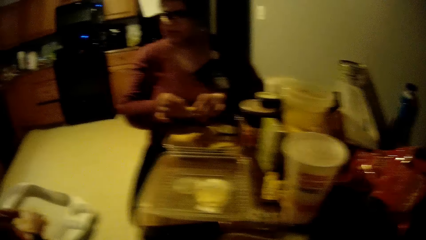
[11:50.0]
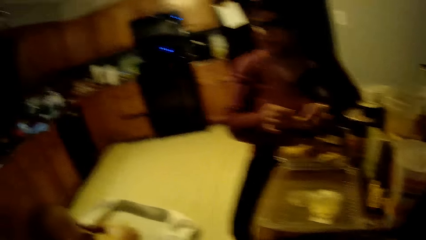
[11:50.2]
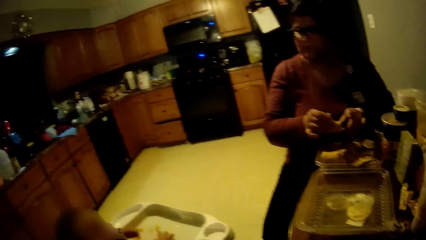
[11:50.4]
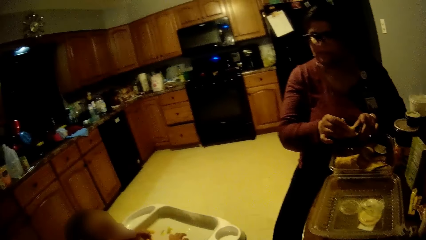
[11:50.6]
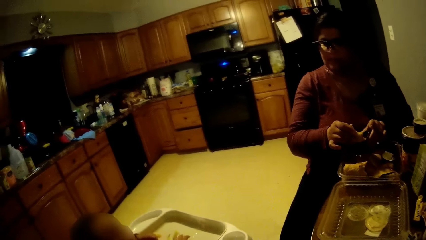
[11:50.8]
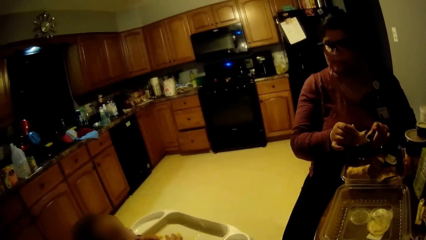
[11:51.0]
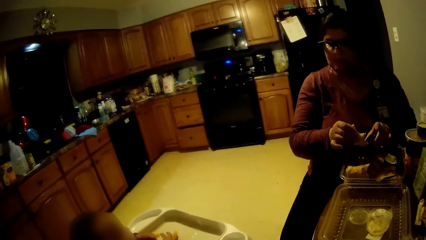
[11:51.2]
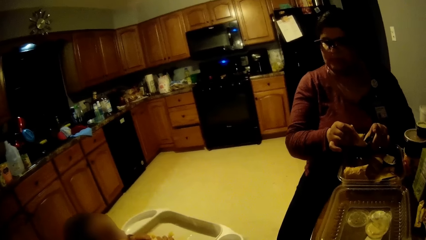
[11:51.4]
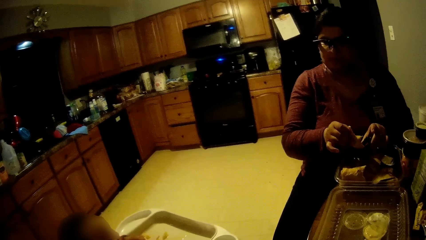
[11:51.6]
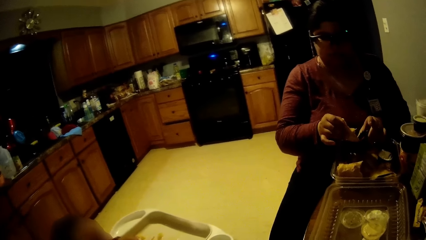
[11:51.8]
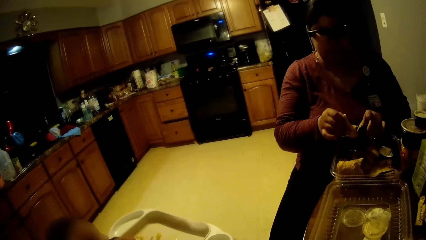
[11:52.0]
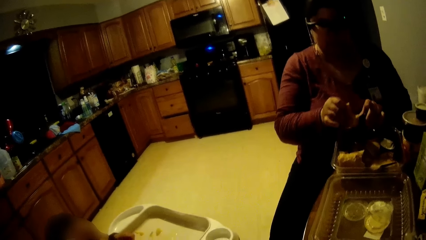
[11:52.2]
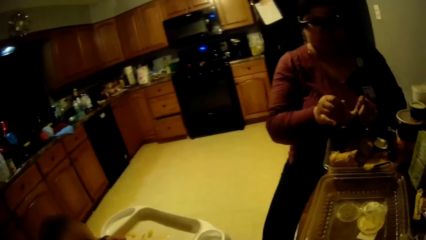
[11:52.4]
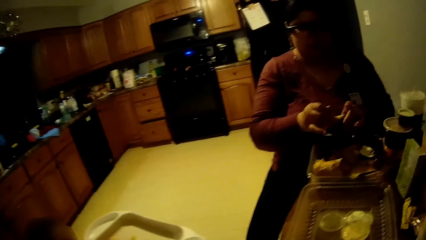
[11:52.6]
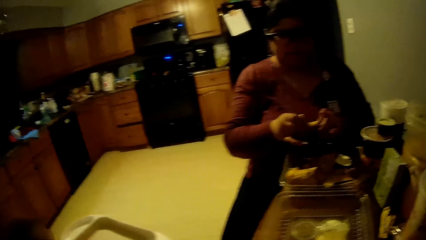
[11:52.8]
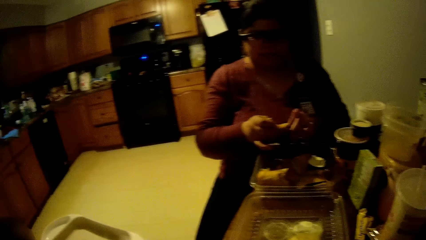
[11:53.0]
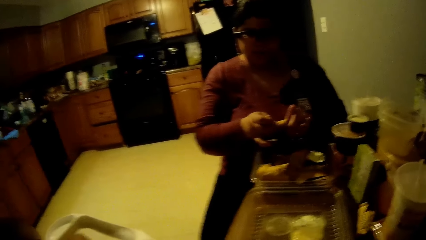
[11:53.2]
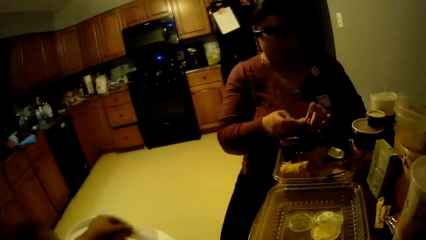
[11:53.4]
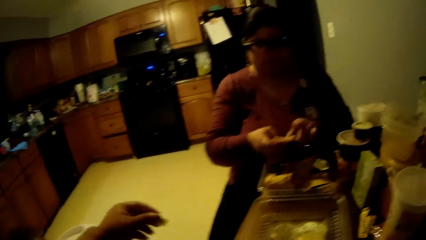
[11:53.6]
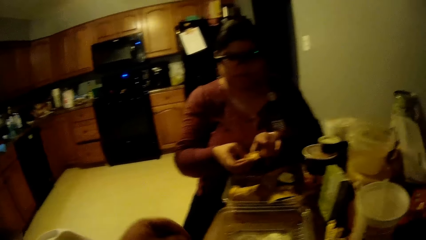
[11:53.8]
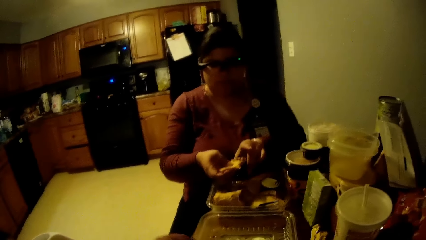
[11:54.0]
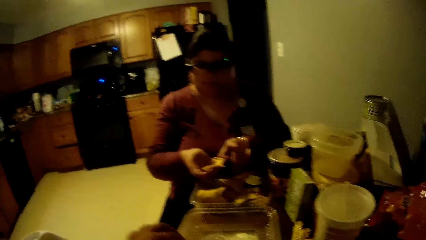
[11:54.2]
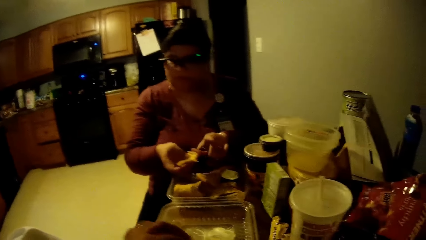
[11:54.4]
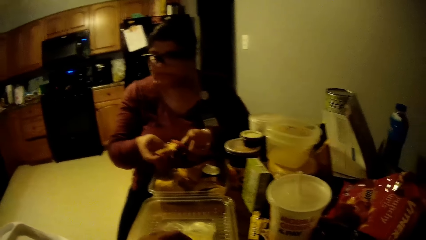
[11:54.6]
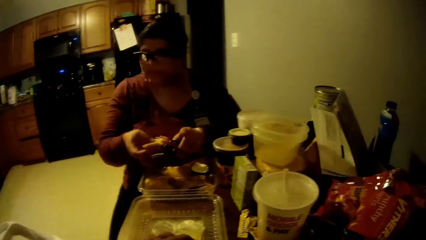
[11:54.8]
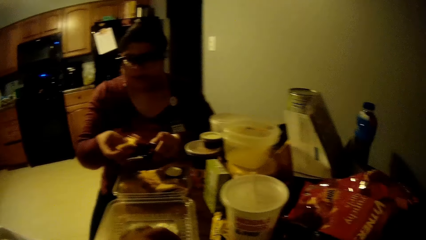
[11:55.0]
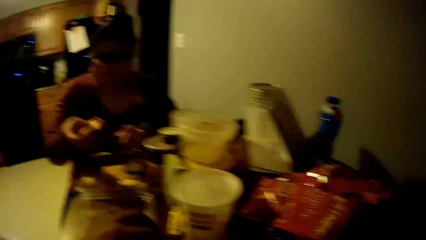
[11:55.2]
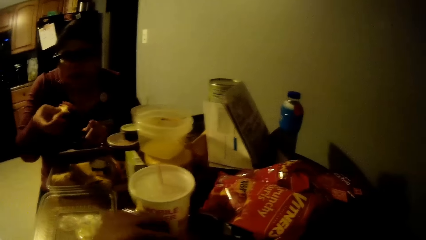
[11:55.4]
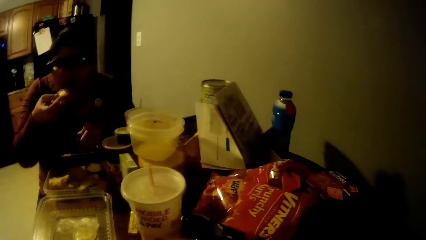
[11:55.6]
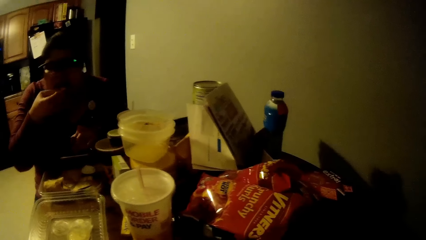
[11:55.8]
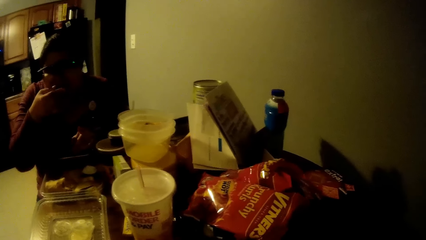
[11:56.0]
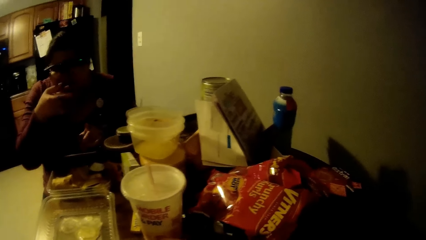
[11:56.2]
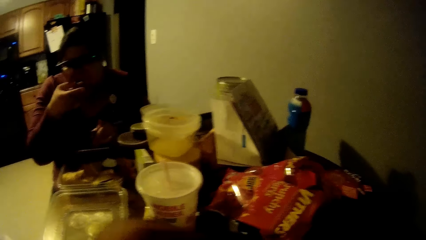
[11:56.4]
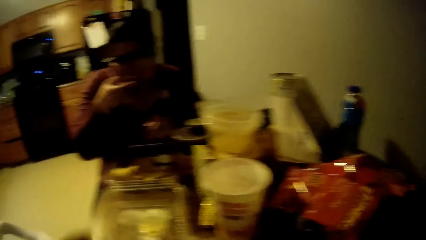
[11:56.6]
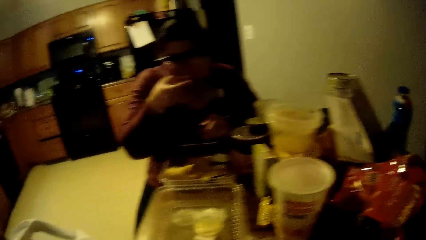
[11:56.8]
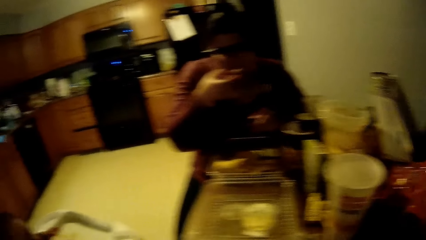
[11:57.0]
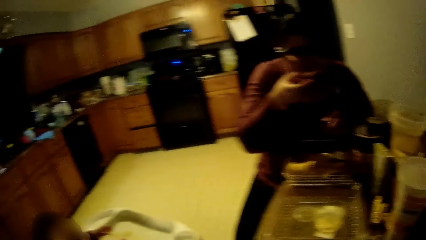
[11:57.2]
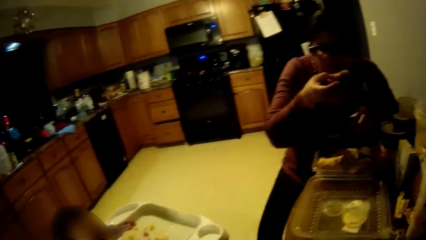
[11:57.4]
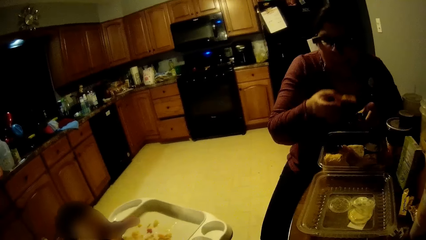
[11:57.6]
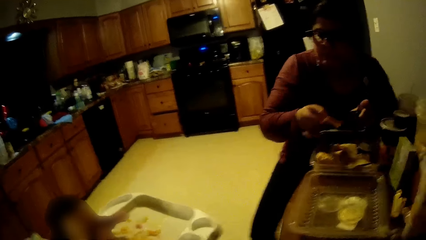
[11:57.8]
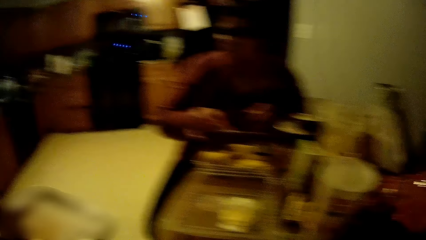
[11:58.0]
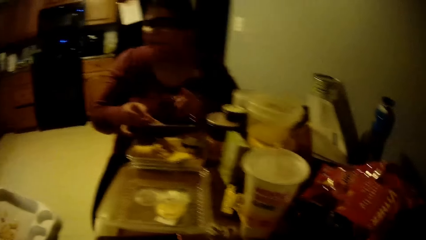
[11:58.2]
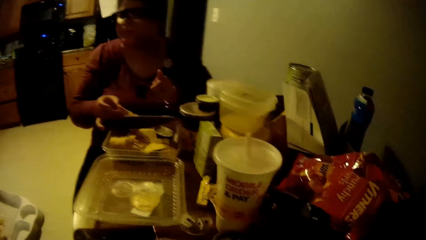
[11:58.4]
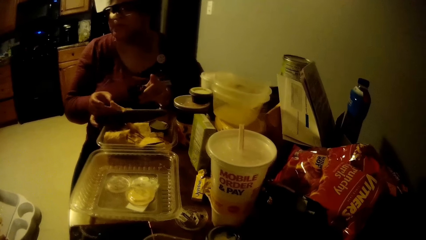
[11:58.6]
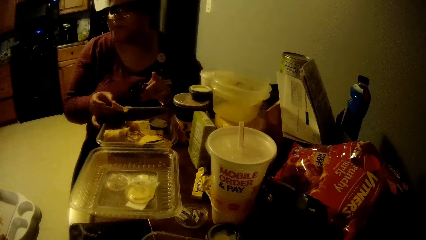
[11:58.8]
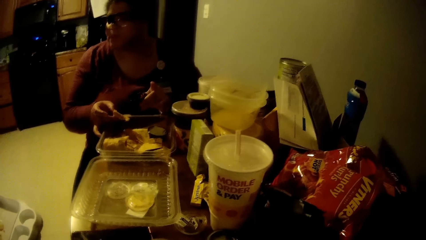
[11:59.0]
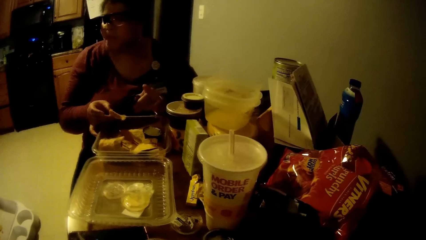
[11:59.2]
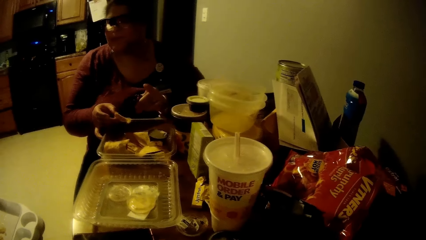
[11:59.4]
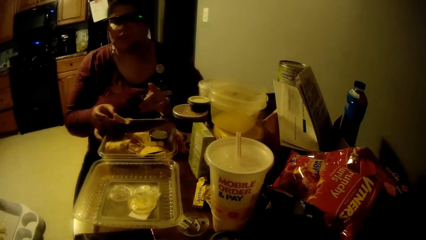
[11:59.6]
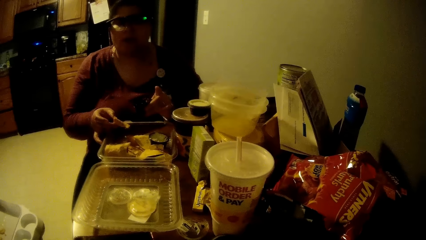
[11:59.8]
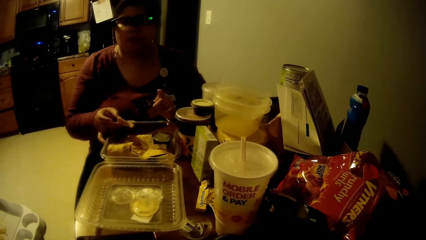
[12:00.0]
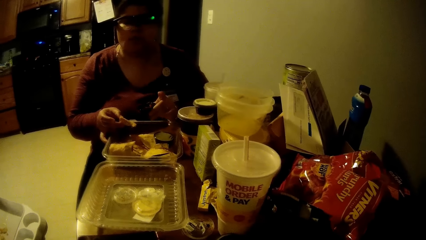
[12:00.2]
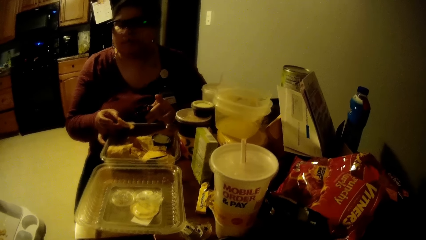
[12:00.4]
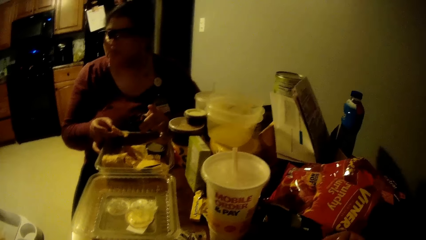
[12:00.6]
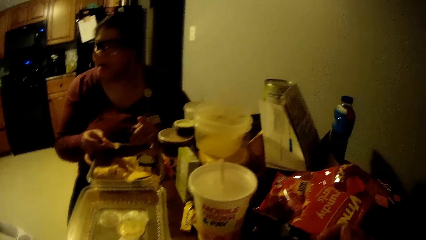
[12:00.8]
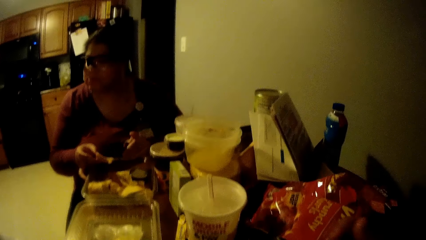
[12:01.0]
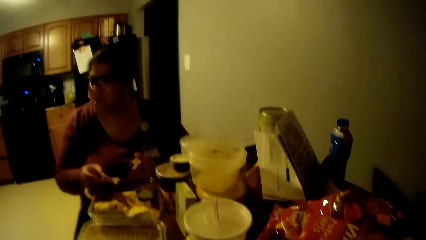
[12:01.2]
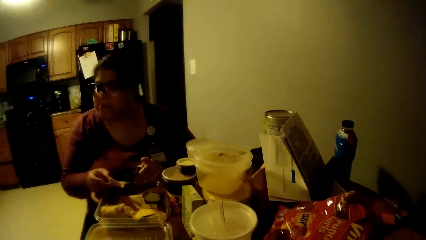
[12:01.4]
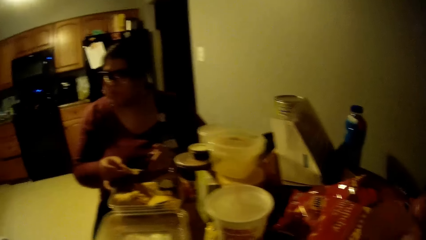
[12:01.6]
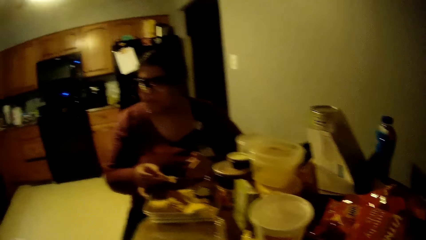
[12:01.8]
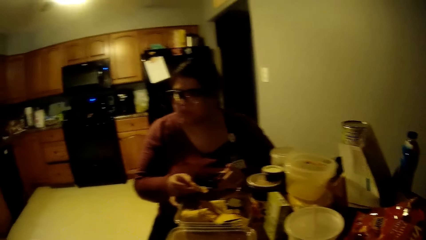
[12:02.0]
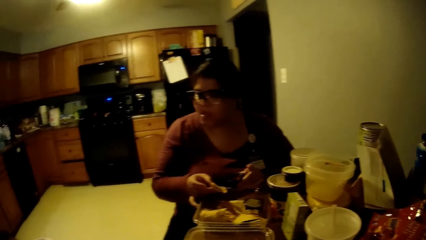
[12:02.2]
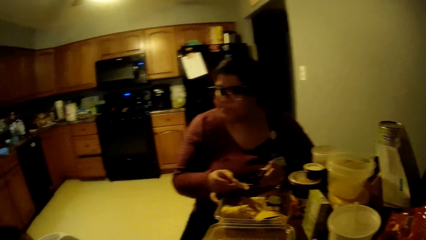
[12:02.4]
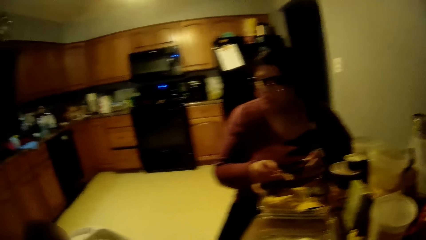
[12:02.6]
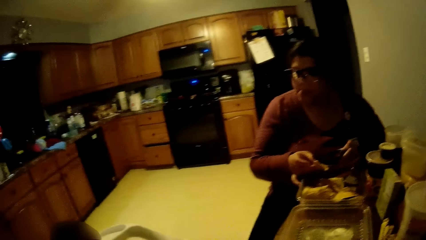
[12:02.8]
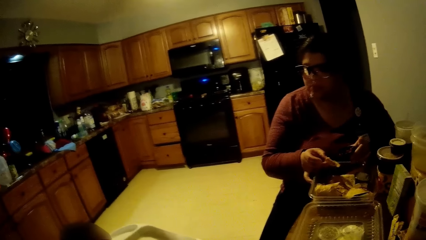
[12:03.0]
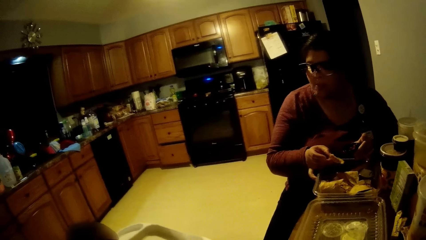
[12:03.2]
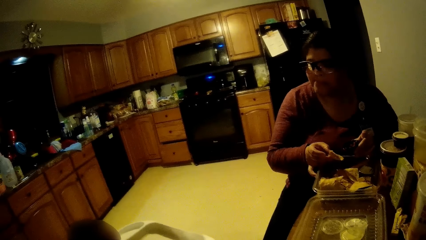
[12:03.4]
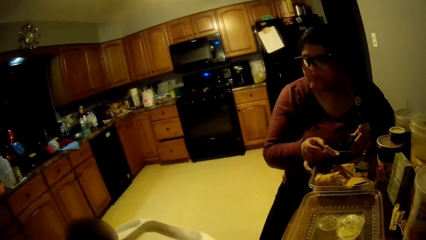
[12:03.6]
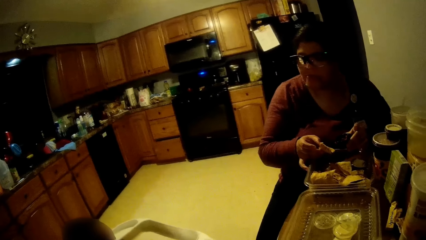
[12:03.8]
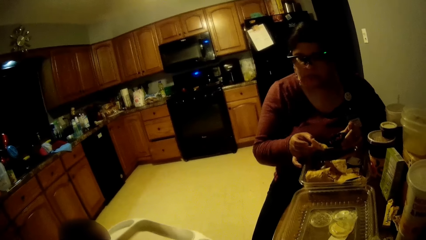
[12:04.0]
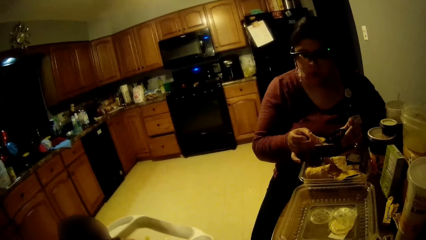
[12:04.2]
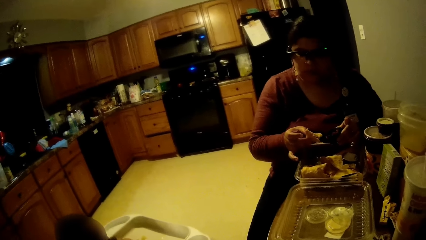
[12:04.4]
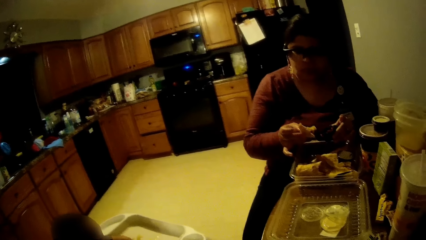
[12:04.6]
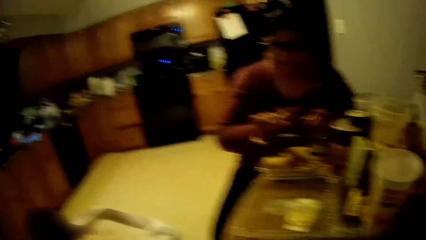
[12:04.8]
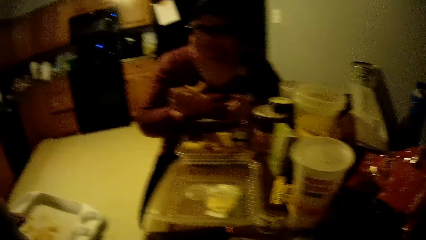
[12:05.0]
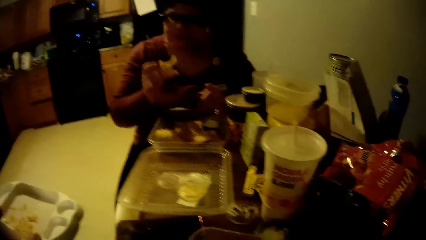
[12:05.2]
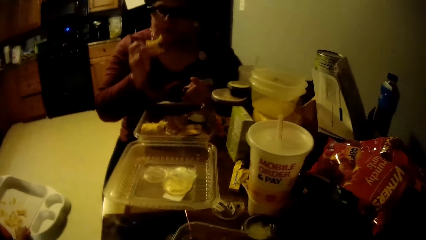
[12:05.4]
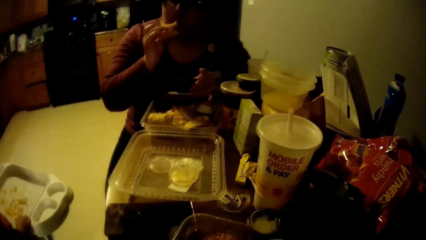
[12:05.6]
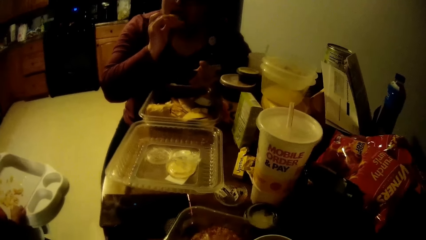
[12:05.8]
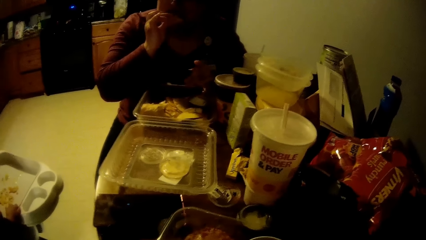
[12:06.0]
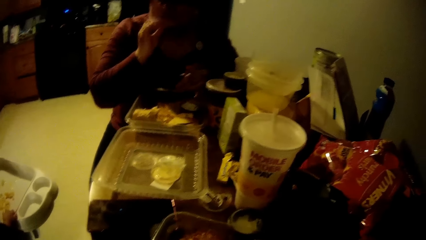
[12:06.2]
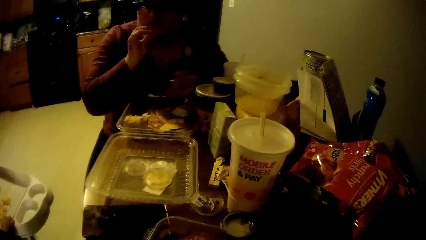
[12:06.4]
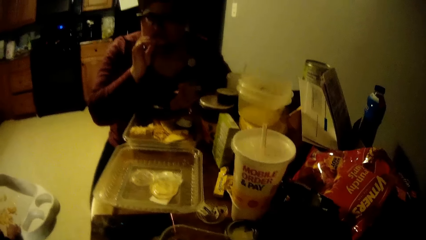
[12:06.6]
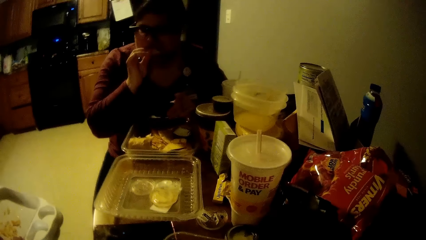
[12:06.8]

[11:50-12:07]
The woman dips the pie in her right hand into the cup of sauce in her left hand. The woman eats part of the pie in her right hand.
